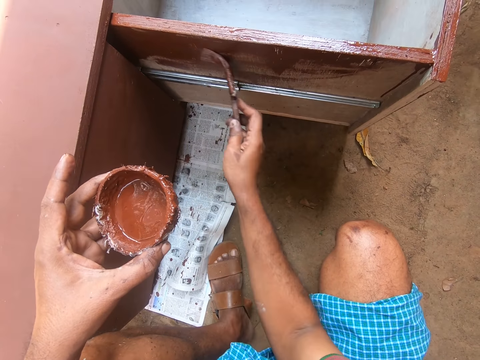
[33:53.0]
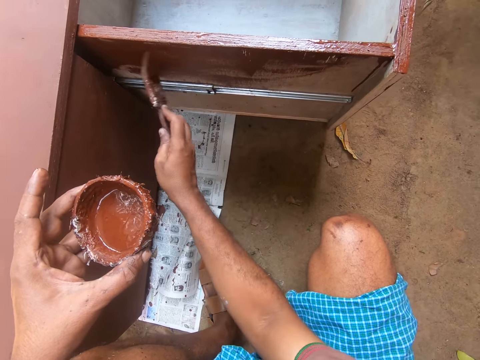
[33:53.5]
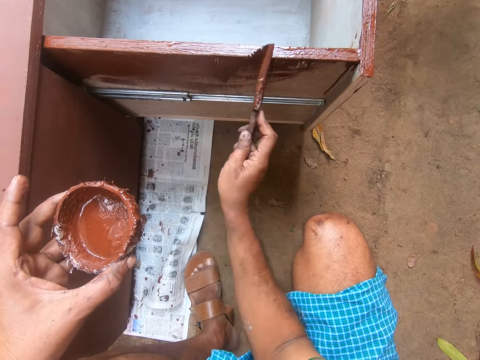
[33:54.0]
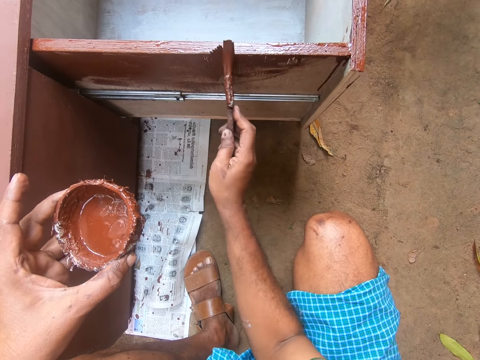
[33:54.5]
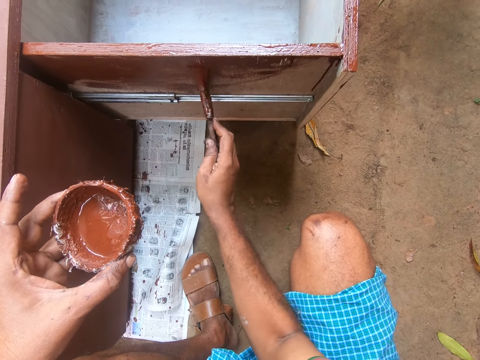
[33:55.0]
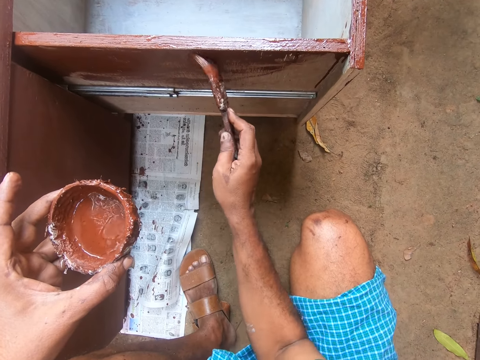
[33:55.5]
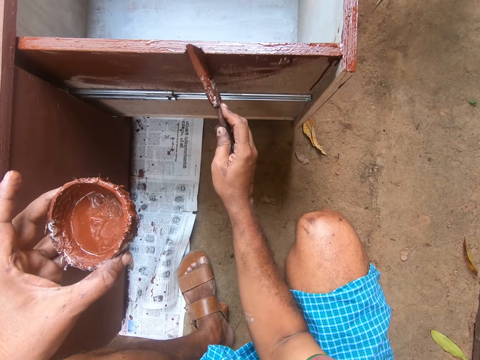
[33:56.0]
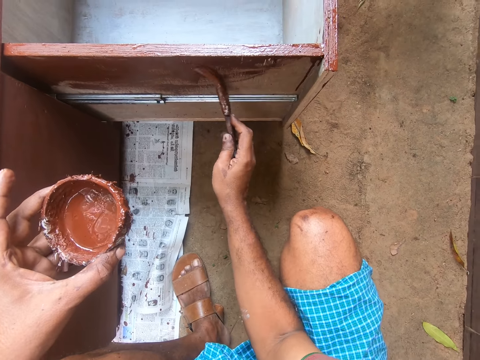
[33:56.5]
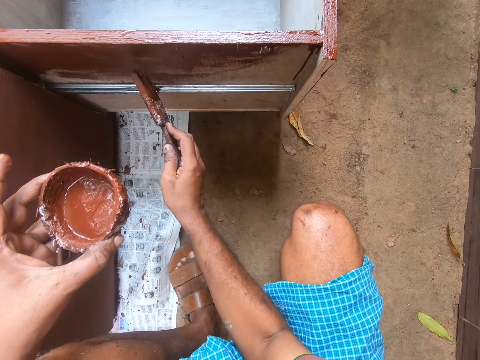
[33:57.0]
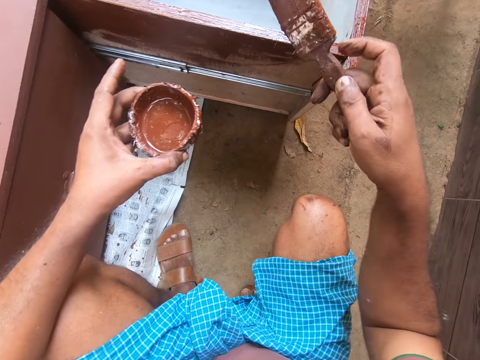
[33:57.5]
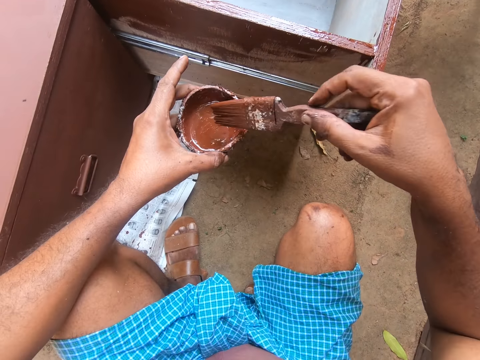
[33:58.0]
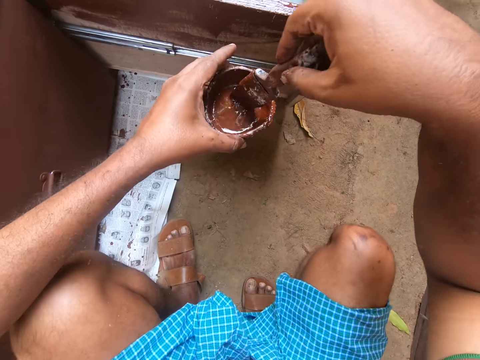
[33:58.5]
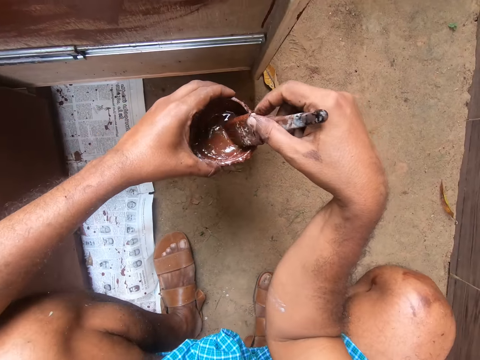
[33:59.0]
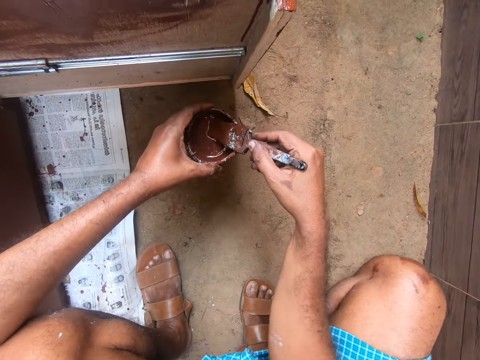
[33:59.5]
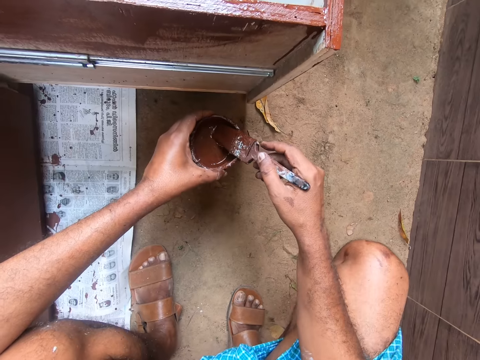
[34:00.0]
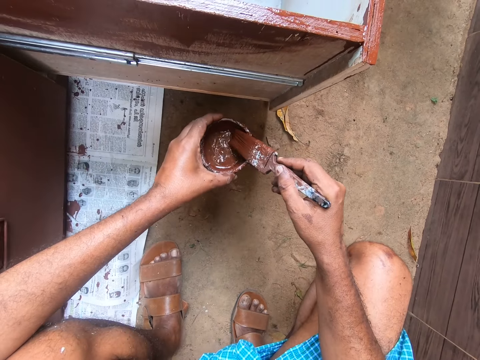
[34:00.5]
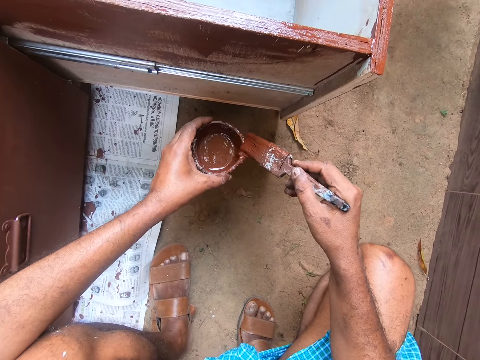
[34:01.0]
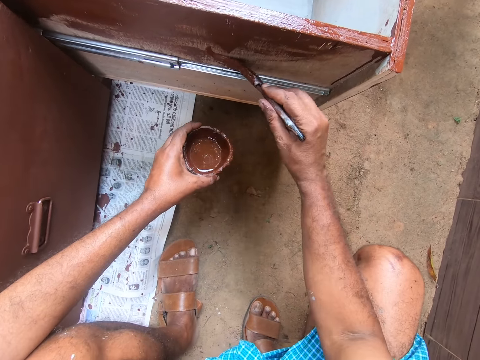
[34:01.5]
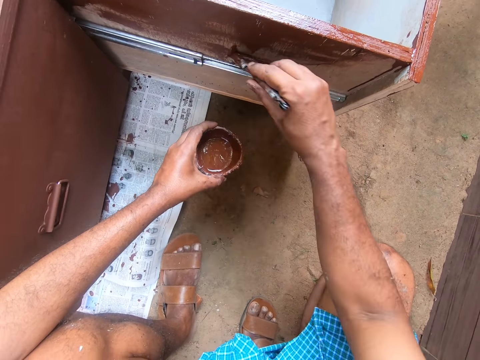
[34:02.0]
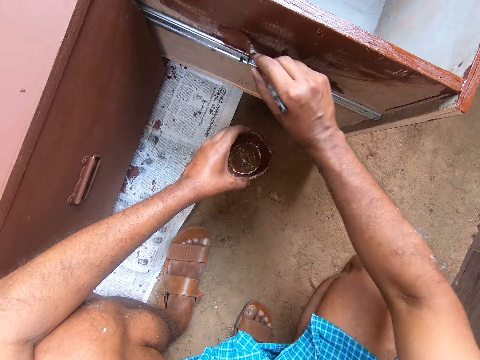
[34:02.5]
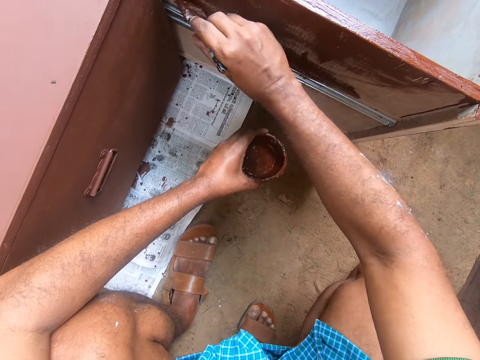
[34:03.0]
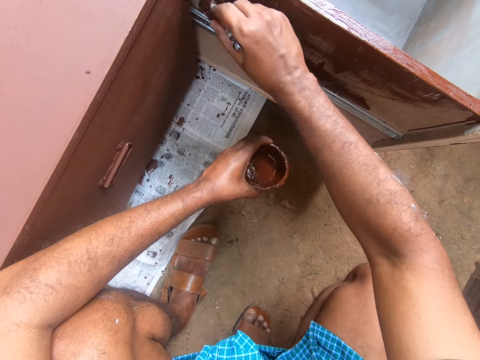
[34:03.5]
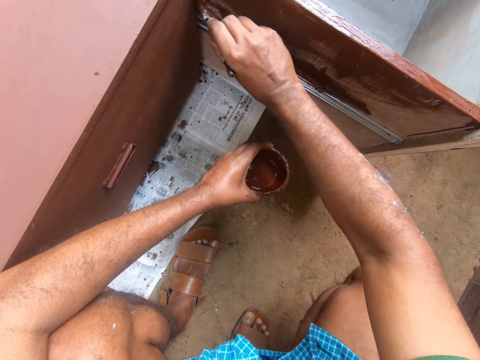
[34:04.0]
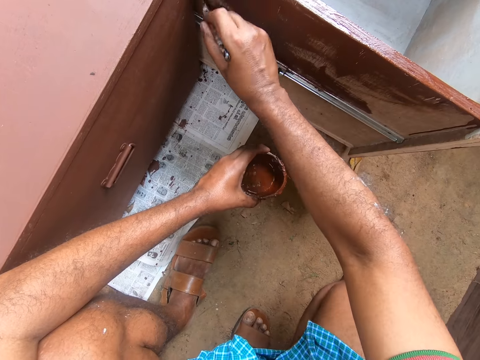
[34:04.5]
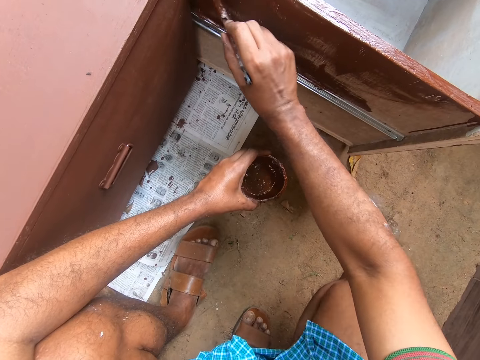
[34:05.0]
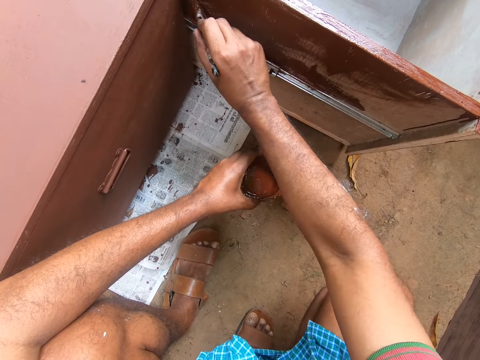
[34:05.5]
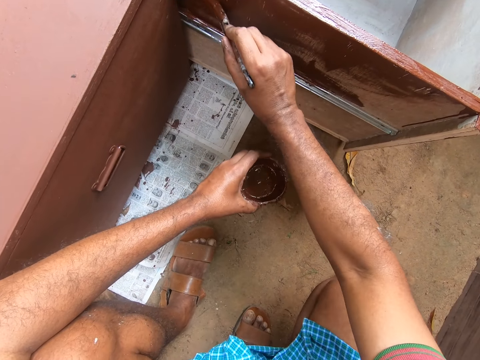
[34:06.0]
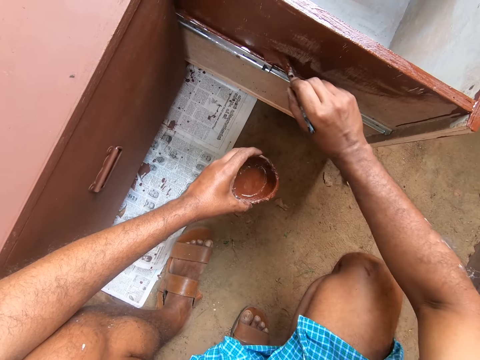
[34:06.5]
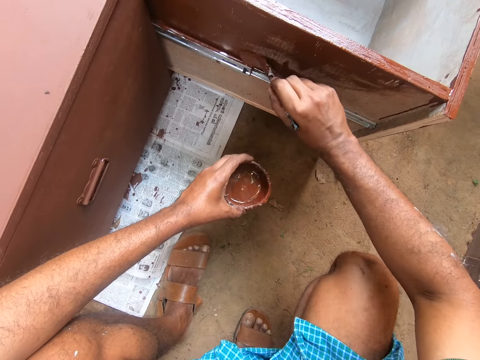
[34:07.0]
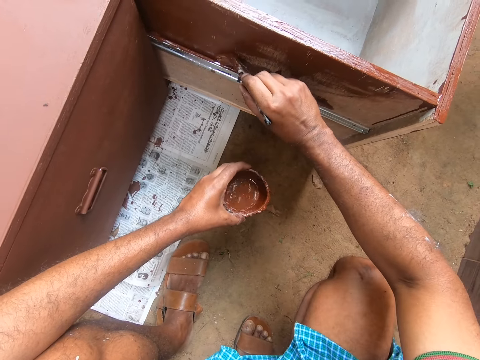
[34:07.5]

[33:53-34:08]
The camera wearer gets some paint with the paintbrush on his right hand from the paint container in his left hand. He paints the cabinet drawer with the paintbrush in his right hand.

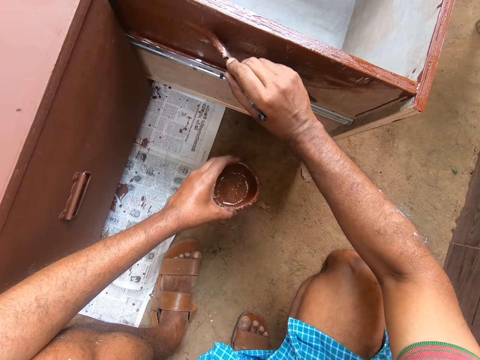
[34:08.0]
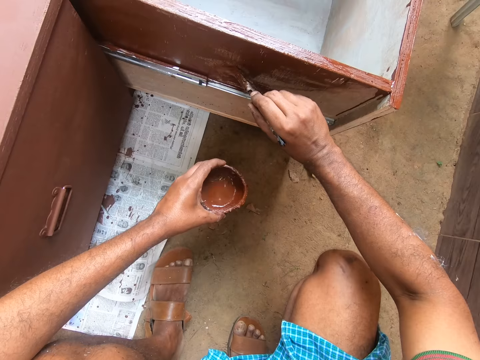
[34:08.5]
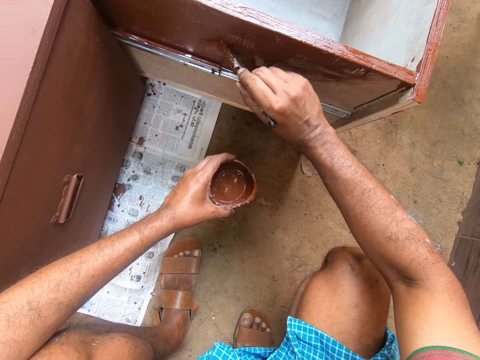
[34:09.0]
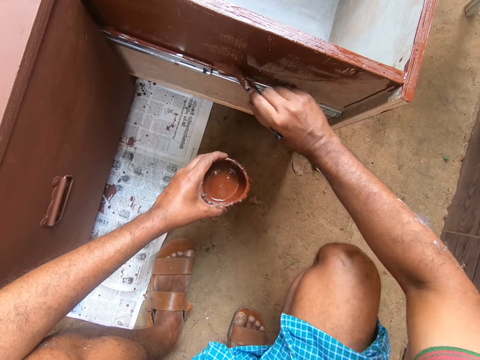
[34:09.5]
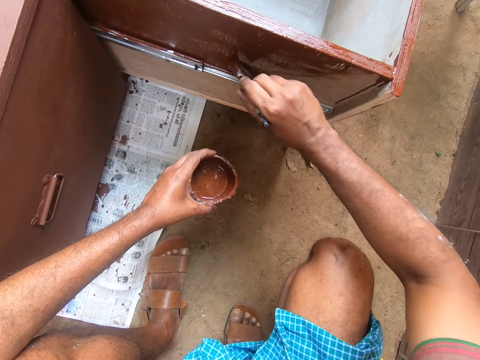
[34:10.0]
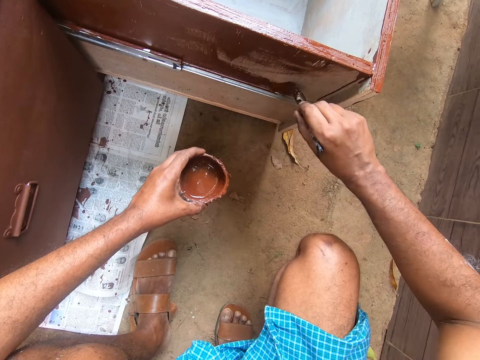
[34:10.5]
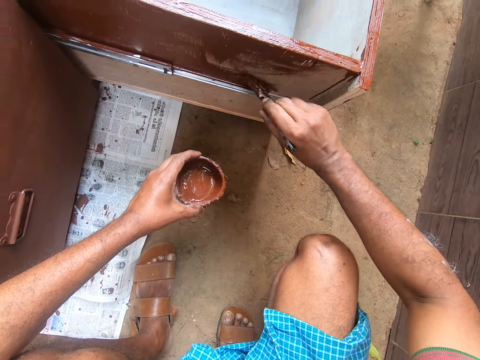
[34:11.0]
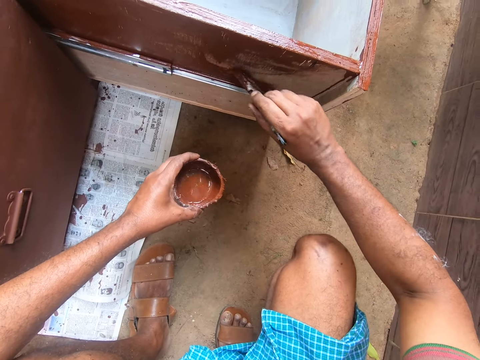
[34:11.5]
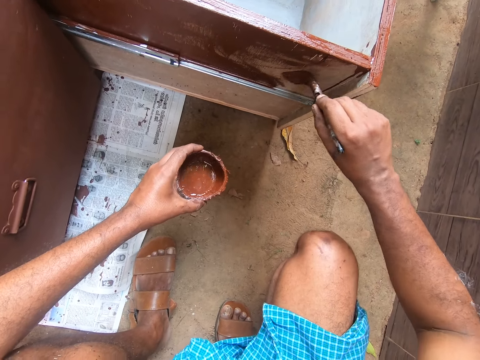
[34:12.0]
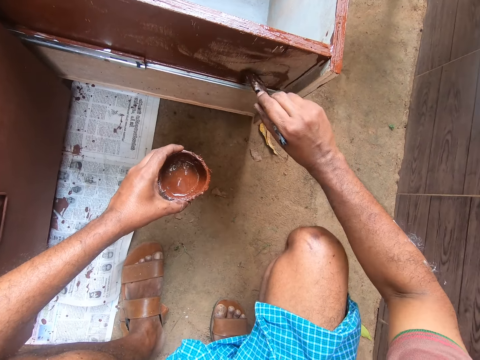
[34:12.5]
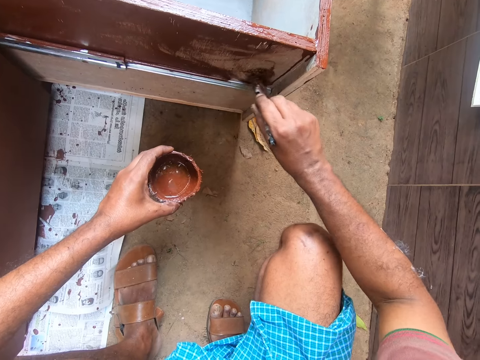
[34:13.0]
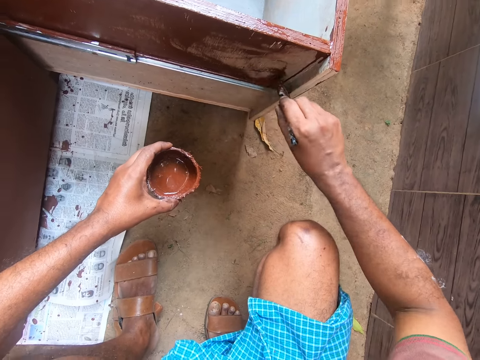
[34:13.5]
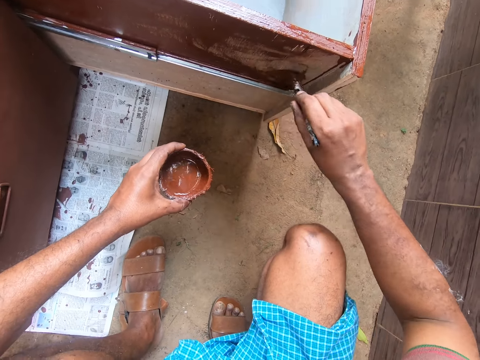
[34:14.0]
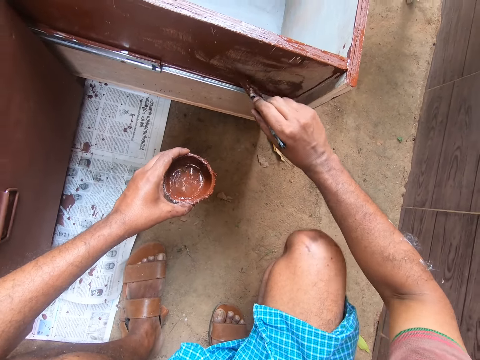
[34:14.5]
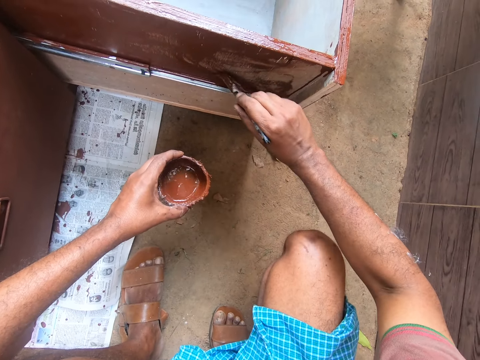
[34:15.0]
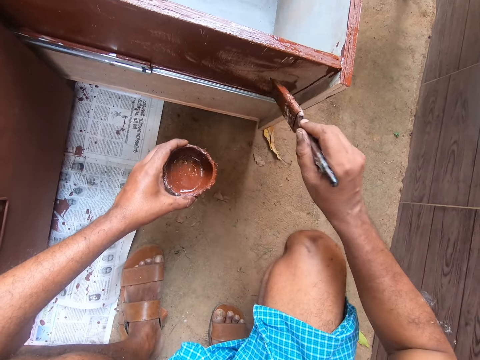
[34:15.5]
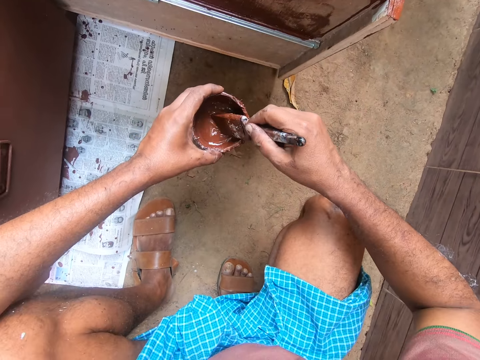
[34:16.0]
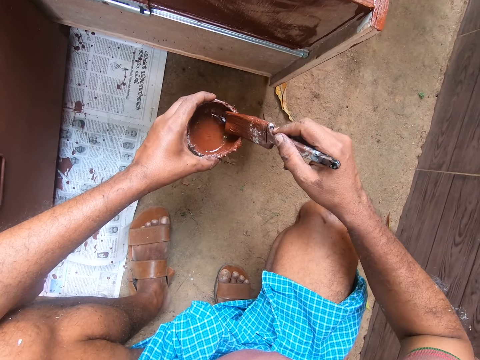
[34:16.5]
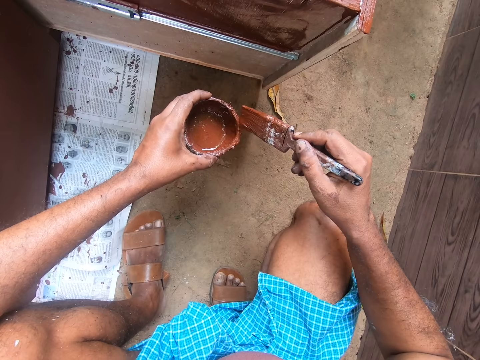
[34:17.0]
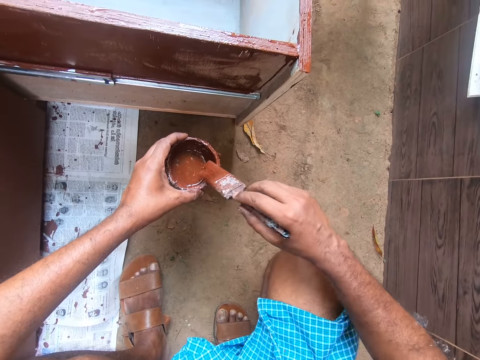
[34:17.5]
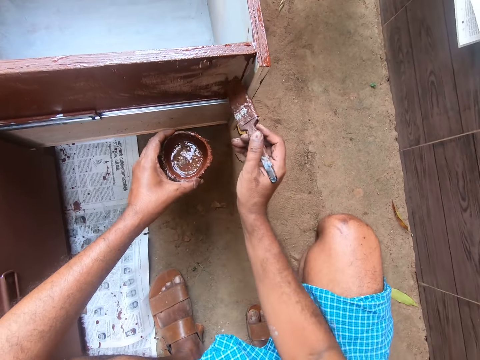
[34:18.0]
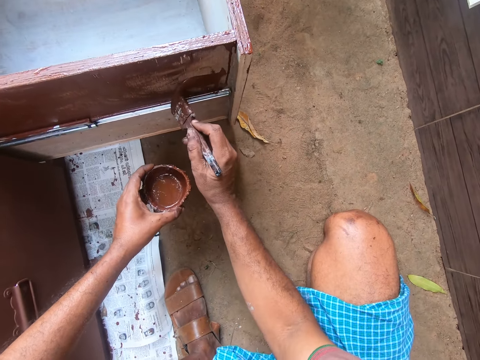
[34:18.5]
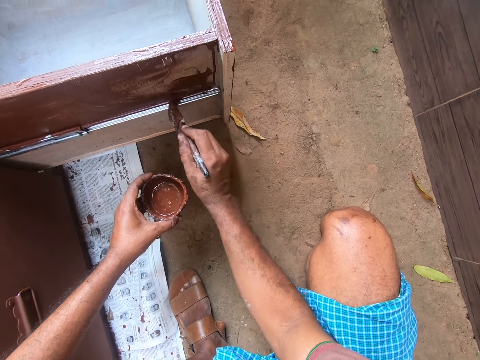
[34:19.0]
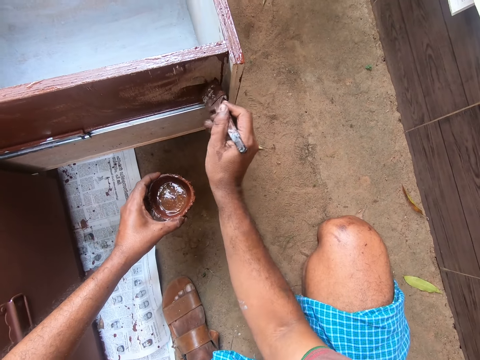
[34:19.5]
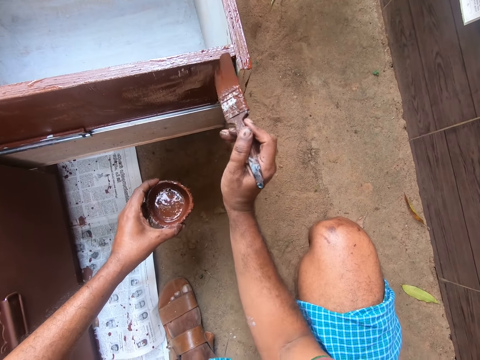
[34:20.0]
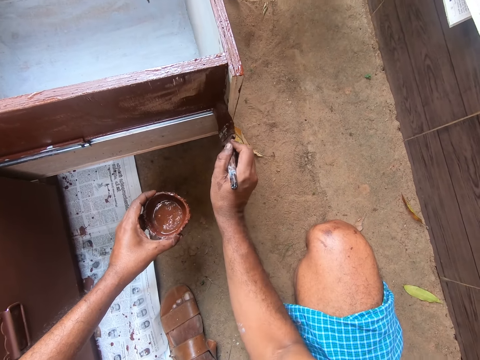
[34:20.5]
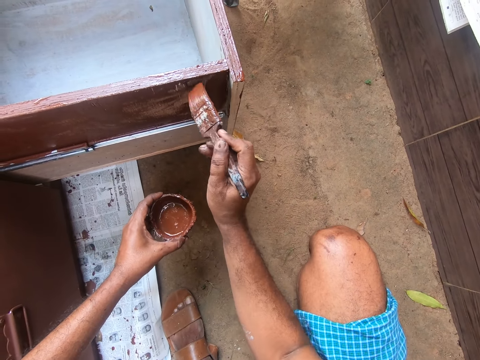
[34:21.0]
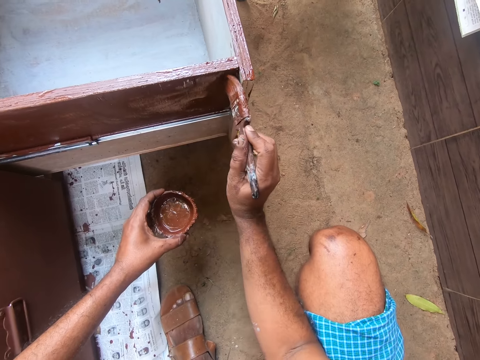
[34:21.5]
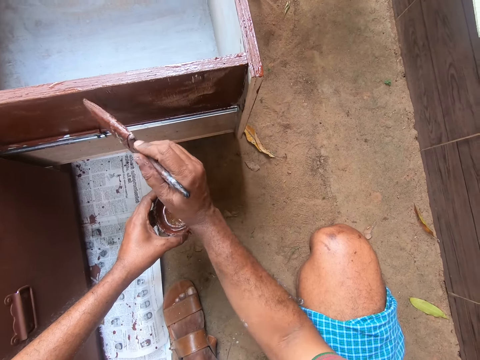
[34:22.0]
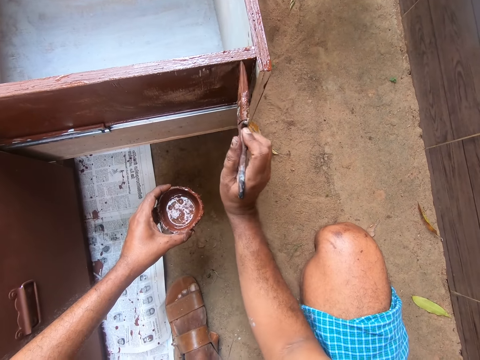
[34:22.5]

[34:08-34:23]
The camera wearer gets some paint with the paintbrush on his right hand from the paint container in his left hand. He paints the cabinet drawer with the paintbrush in his right hand.
